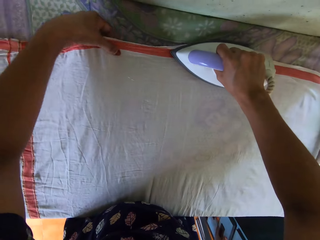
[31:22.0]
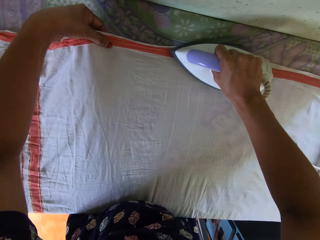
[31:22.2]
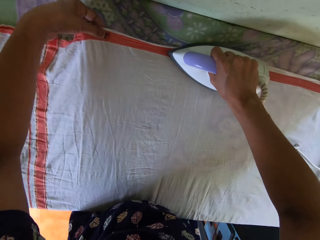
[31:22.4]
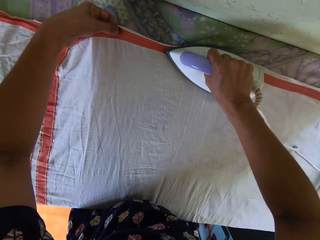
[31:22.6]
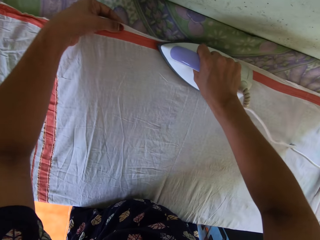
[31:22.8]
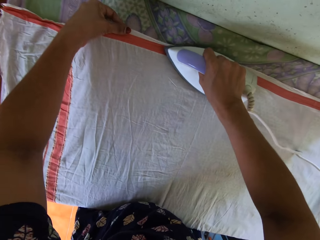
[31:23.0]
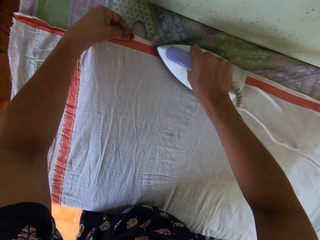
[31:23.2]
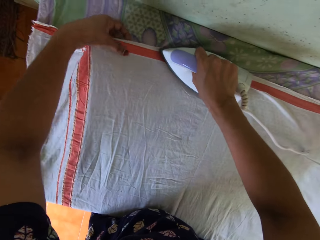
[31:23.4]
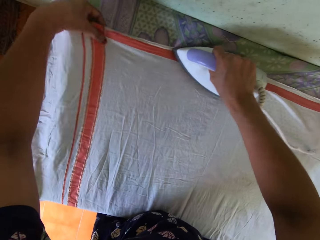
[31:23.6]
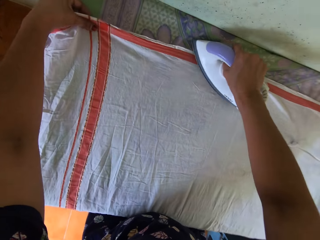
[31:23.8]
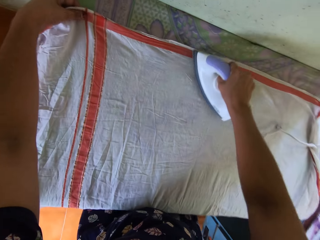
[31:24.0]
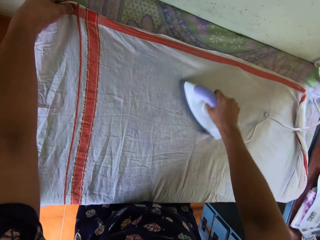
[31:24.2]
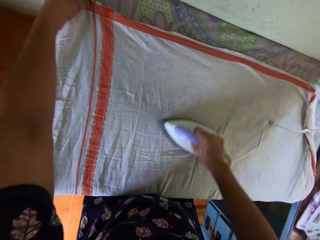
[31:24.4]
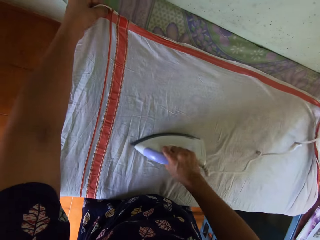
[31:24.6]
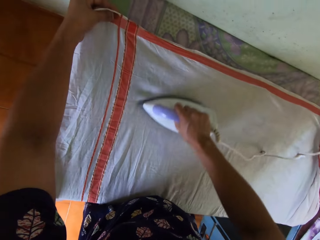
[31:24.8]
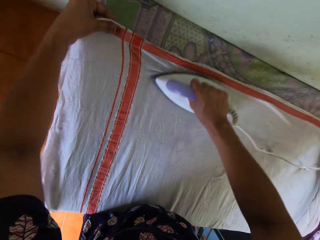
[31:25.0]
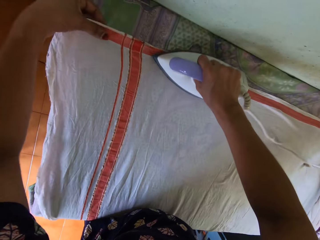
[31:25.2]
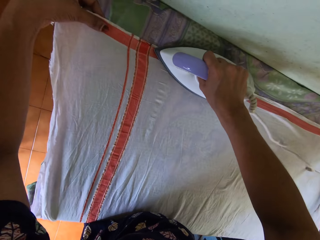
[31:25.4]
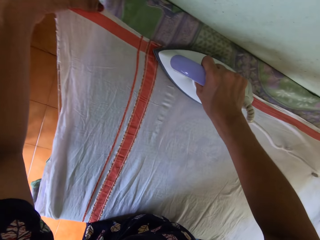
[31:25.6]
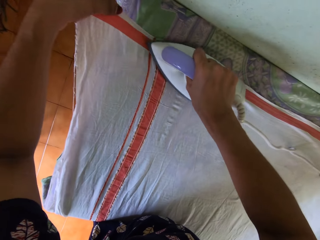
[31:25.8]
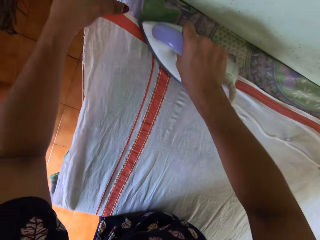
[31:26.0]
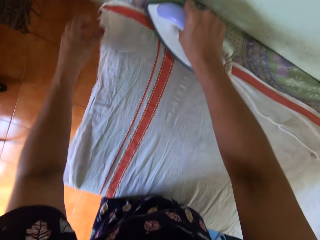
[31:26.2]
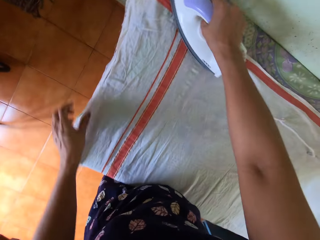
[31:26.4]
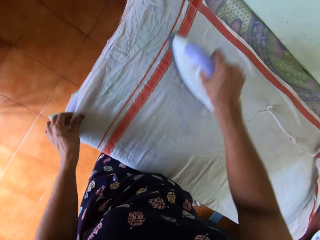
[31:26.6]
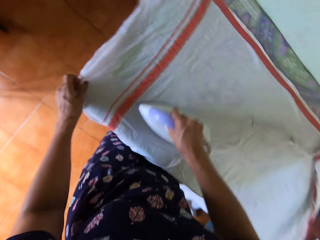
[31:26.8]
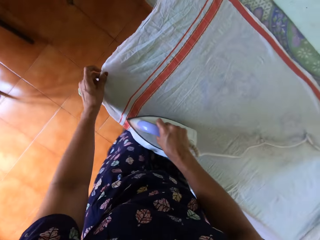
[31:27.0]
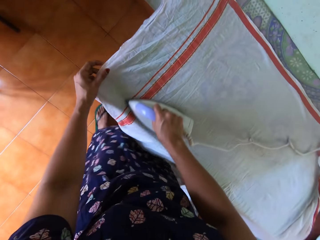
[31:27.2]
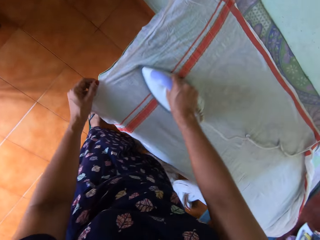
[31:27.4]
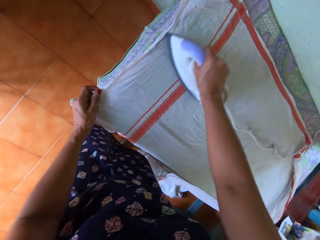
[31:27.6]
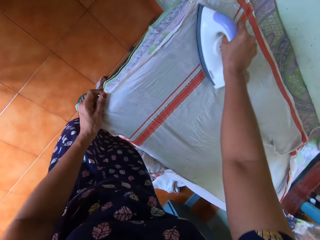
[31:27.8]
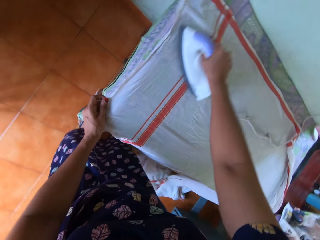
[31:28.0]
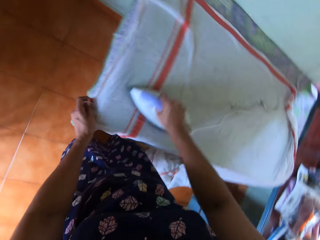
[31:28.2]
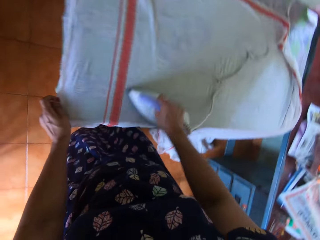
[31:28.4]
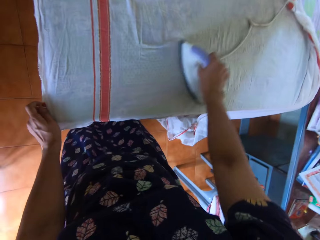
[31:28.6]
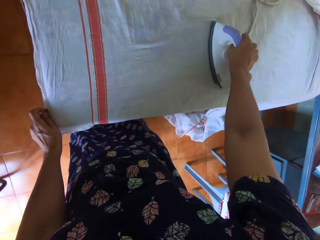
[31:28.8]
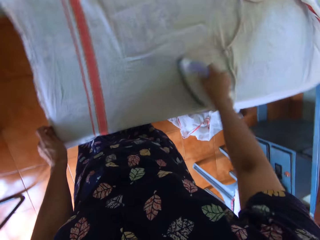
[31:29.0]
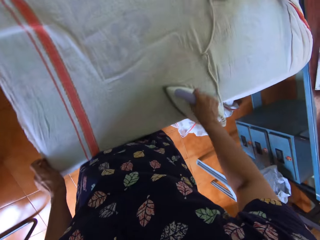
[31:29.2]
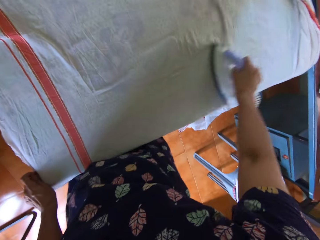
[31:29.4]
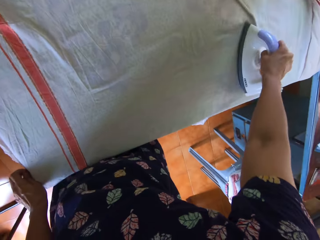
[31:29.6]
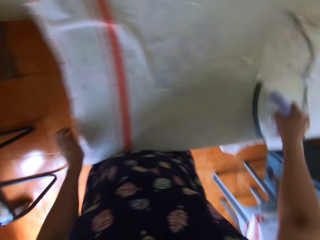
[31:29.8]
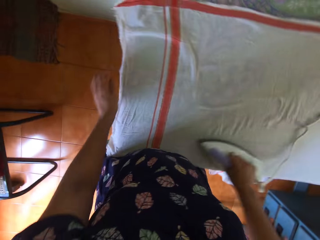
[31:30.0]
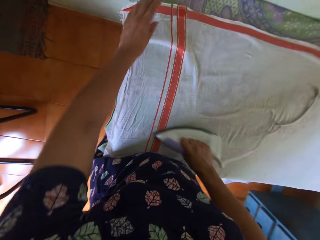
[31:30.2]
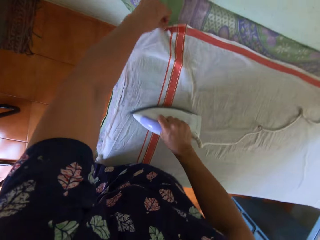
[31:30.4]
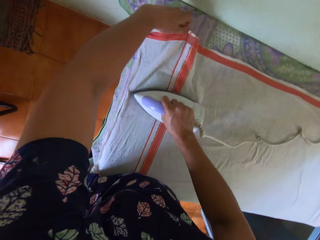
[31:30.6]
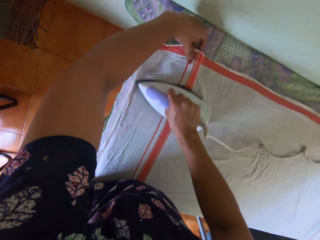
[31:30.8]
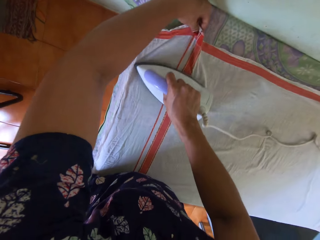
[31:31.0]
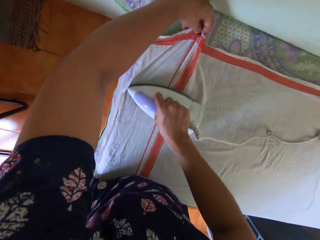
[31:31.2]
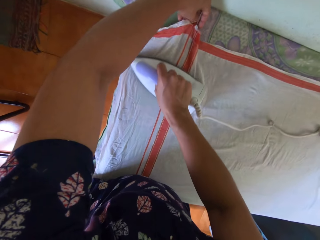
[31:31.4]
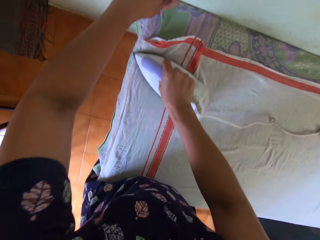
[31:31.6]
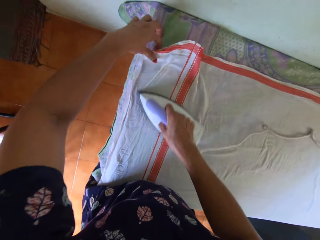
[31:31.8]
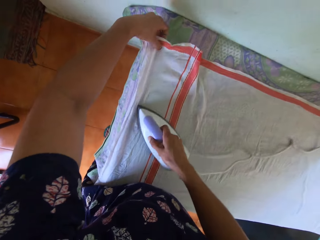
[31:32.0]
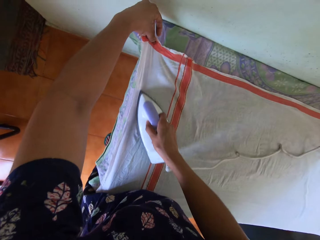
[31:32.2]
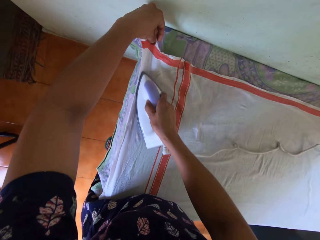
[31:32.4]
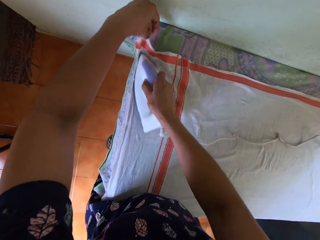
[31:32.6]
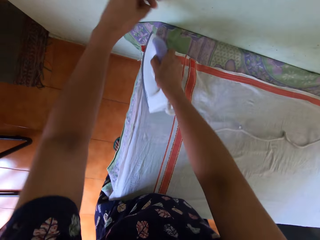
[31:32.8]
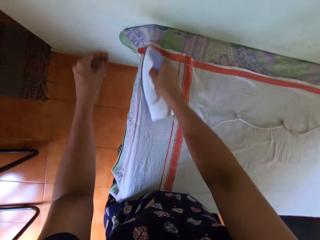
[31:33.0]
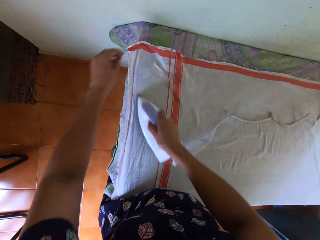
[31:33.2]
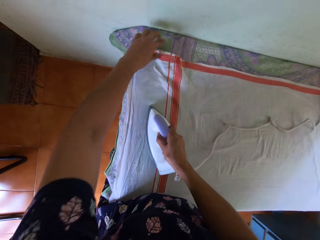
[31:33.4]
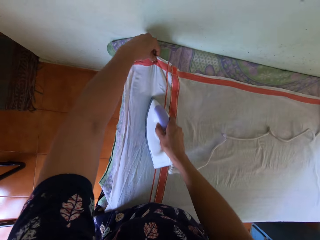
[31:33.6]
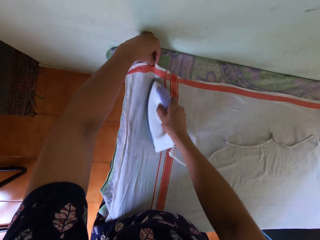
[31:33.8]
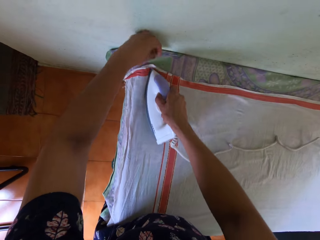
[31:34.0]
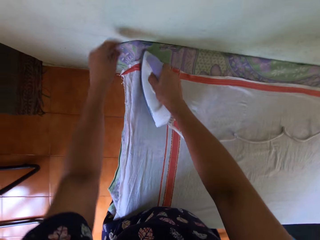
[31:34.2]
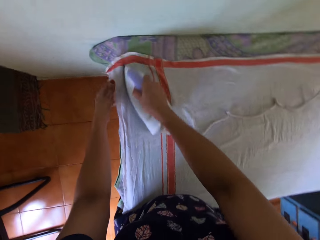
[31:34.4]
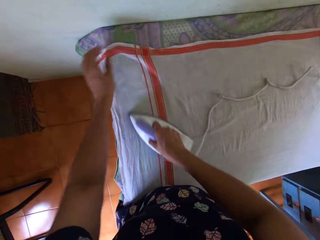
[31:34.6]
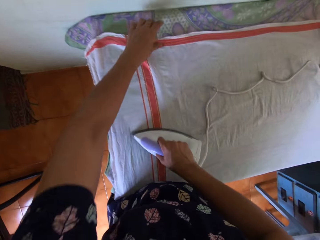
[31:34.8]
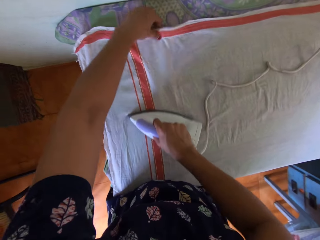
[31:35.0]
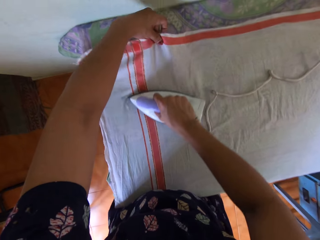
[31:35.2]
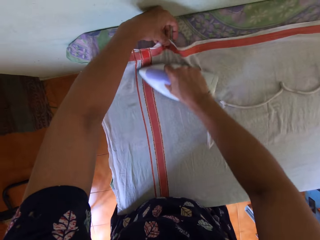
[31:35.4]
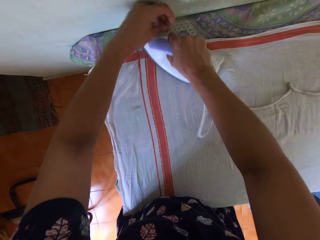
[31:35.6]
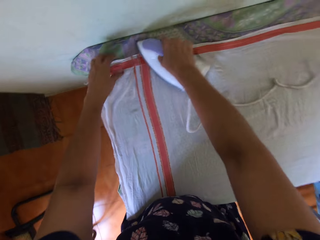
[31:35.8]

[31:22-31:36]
The camera wearer holds the cloth. They iron the cloth.

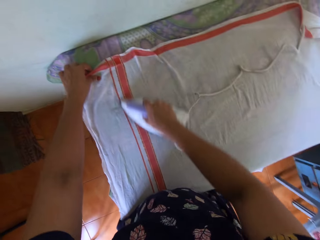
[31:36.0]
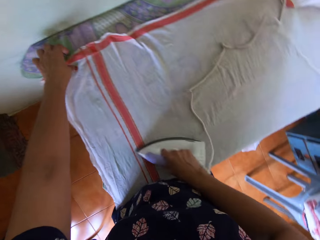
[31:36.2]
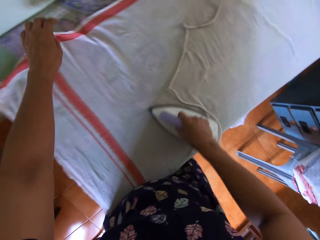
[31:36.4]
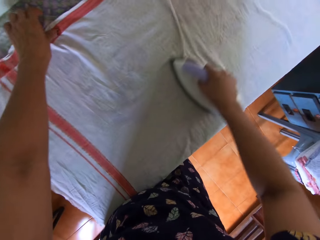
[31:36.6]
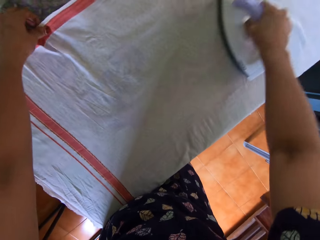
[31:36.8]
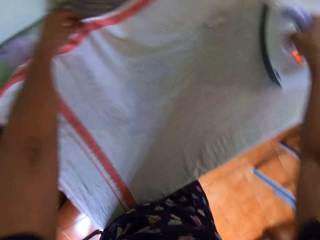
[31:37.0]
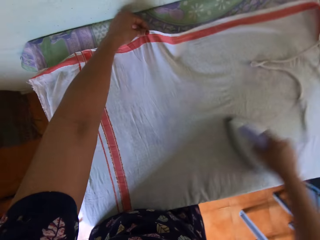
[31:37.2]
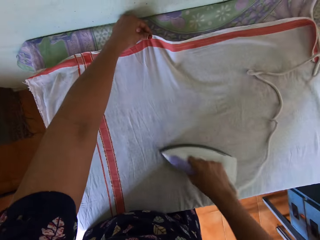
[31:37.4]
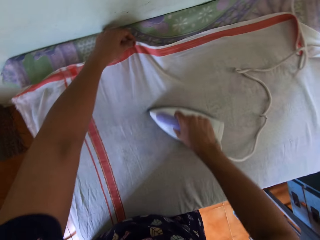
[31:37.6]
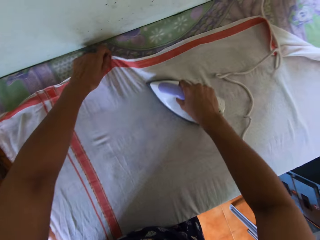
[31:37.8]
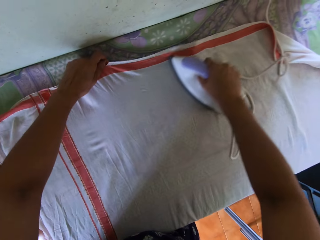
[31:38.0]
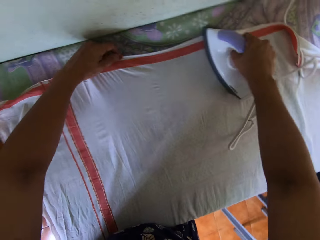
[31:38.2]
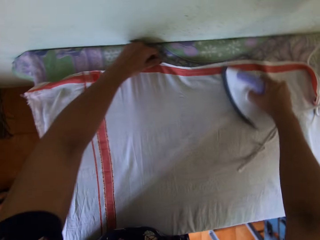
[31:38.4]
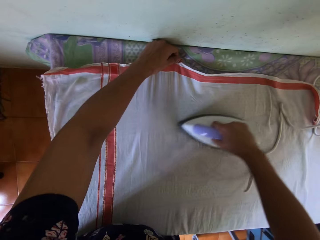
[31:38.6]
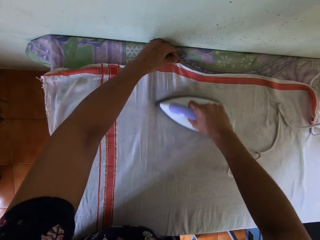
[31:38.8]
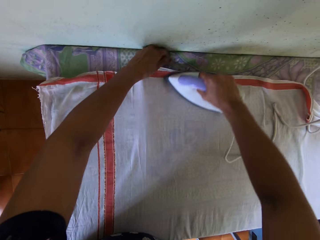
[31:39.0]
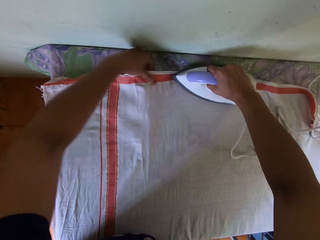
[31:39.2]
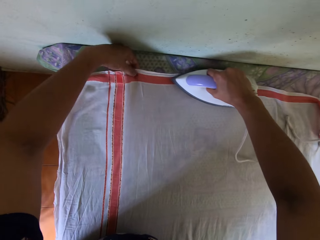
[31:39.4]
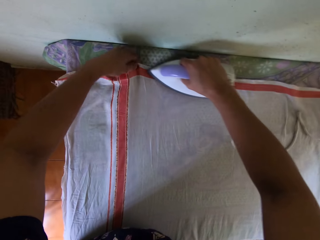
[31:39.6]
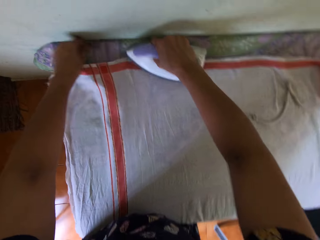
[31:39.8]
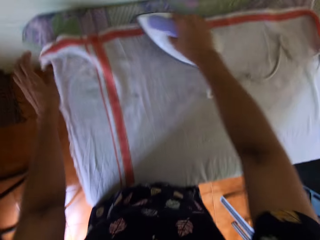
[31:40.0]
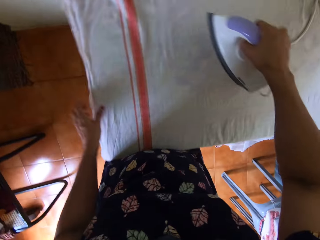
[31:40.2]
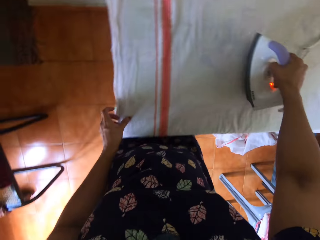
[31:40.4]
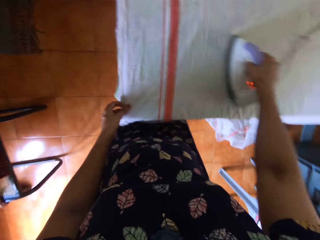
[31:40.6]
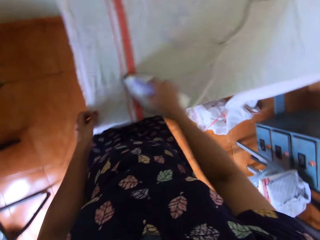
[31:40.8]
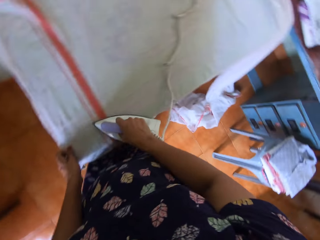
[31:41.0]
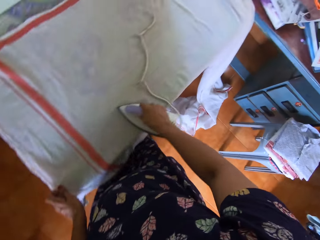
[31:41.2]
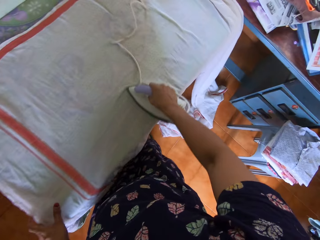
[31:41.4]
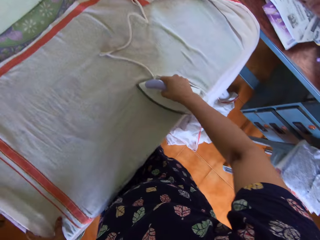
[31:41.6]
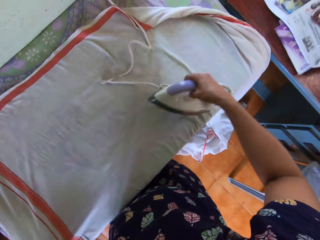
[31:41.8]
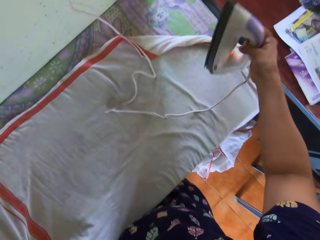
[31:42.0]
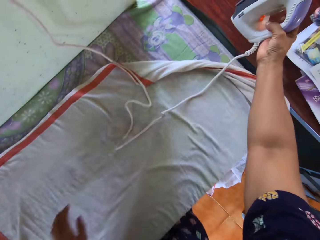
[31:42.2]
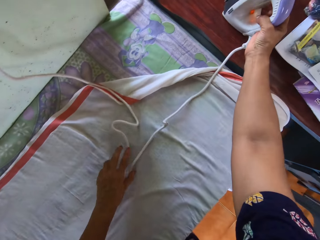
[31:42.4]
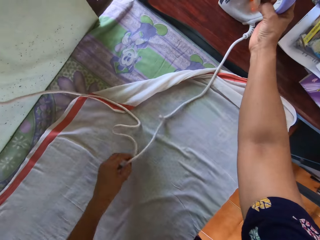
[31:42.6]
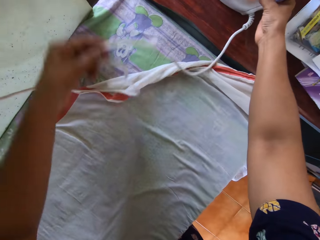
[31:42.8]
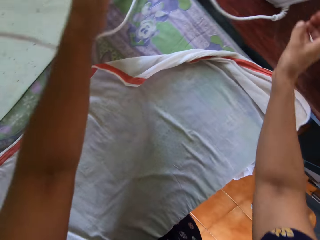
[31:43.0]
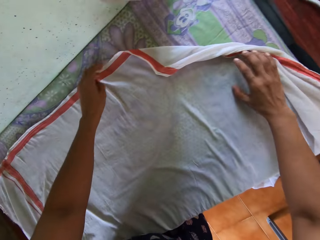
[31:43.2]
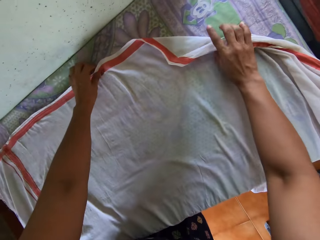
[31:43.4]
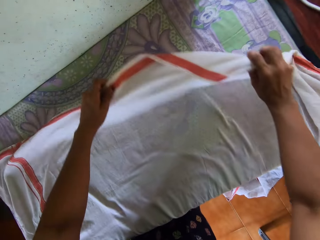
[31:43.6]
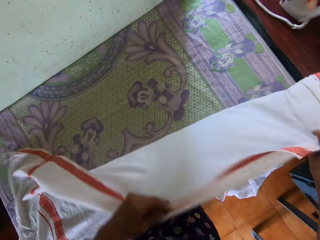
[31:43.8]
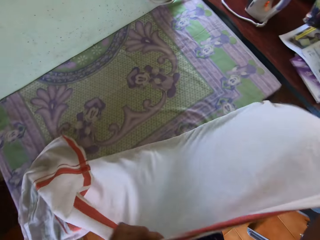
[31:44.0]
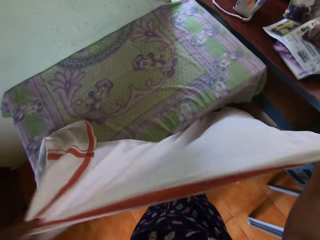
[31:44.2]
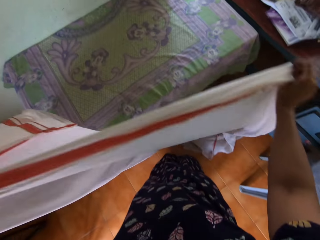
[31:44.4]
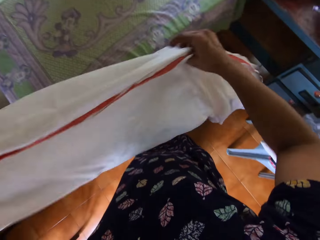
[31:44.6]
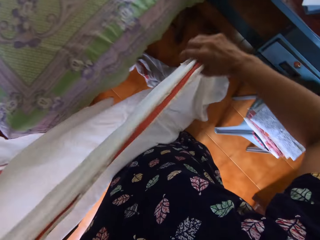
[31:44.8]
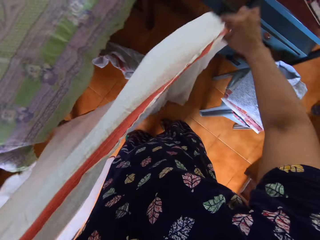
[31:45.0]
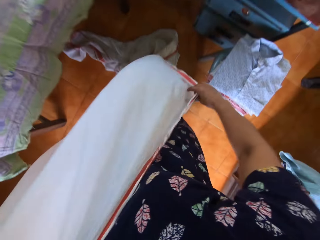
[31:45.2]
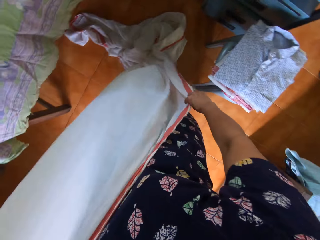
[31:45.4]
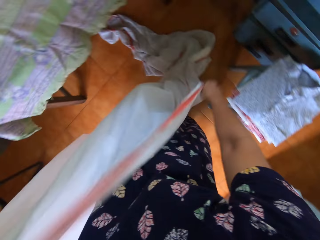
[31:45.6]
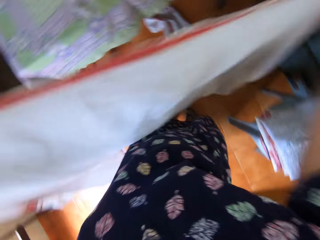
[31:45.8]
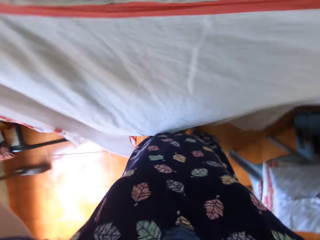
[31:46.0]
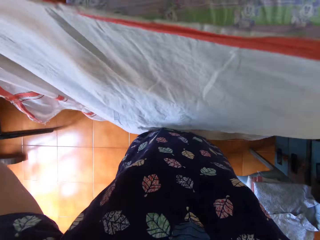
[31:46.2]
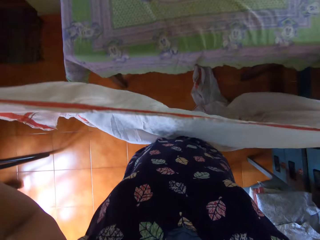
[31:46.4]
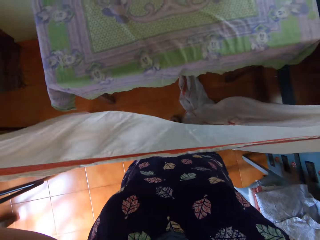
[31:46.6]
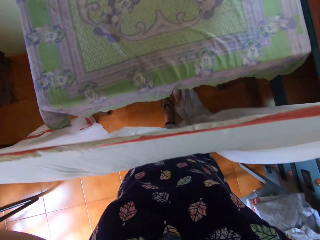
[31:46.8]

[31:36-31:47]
The camera wearer places the iron on the second table with her right hand. She moves the cord of the iron with her left hand on the first table. She holds the iron. She lifts the bedsheet or cloth with both hands from the first table. She holds the cloth.
